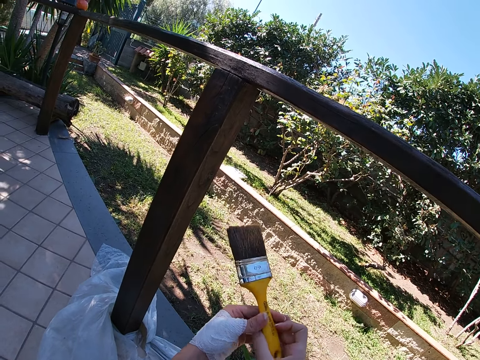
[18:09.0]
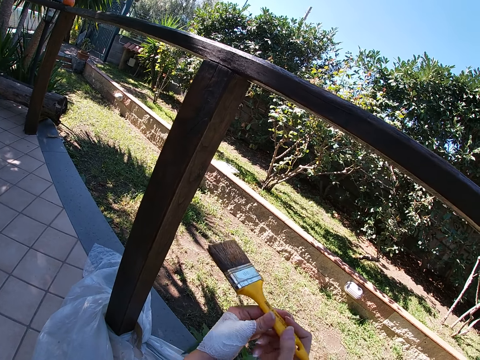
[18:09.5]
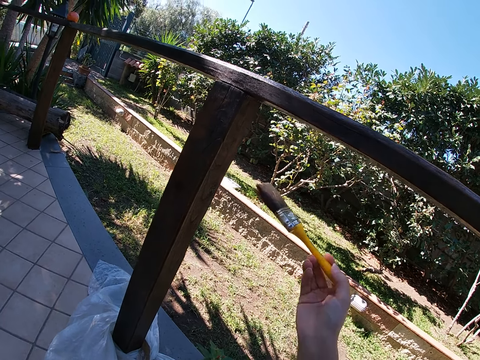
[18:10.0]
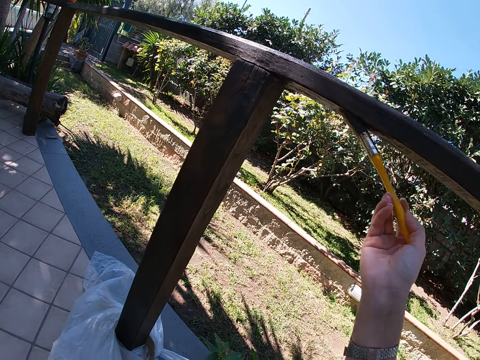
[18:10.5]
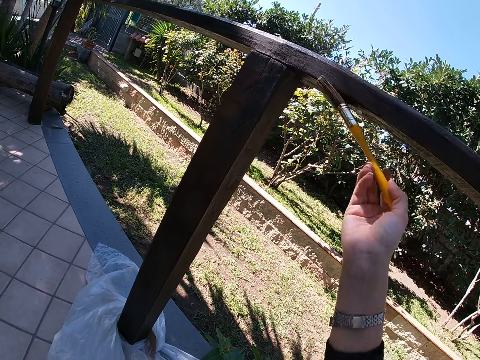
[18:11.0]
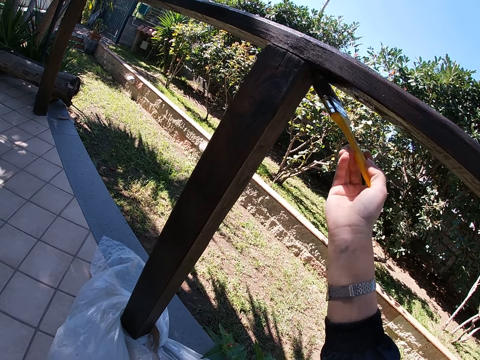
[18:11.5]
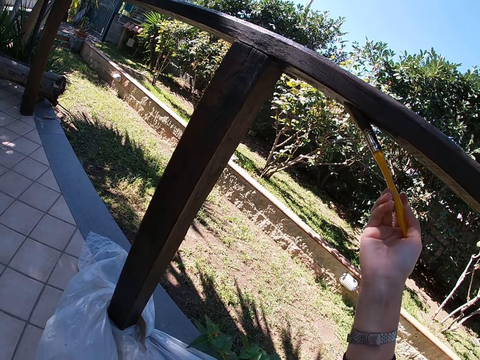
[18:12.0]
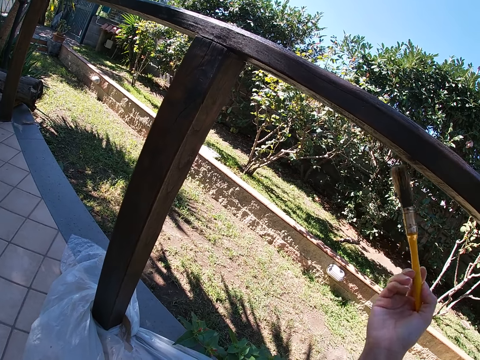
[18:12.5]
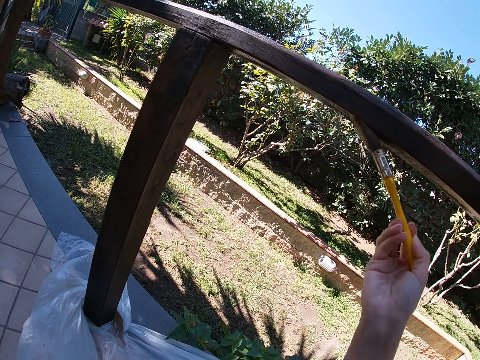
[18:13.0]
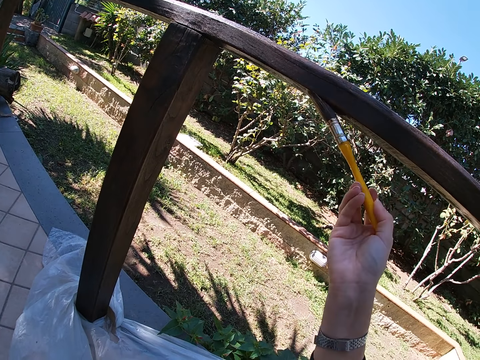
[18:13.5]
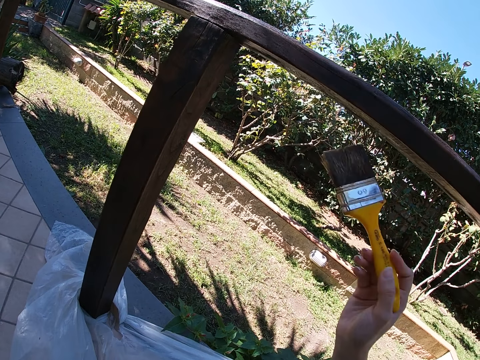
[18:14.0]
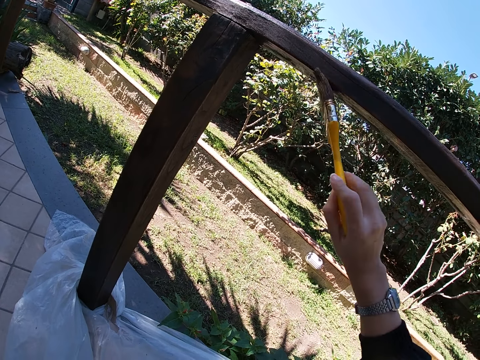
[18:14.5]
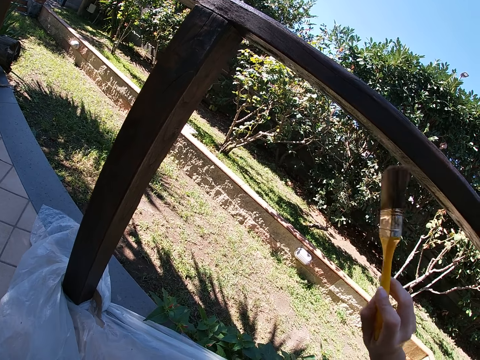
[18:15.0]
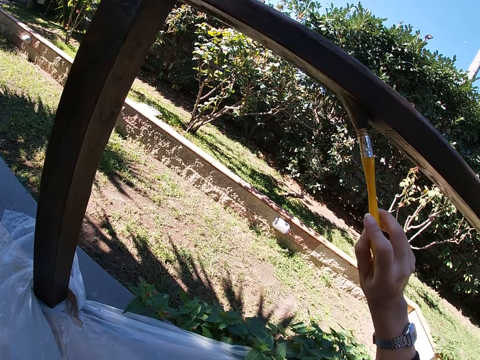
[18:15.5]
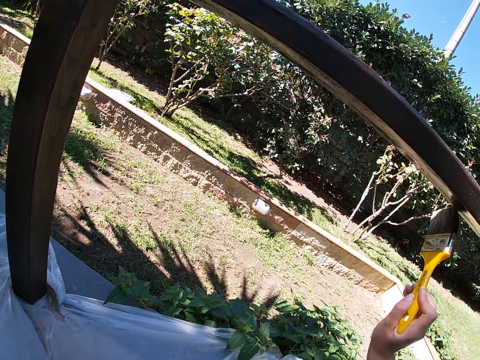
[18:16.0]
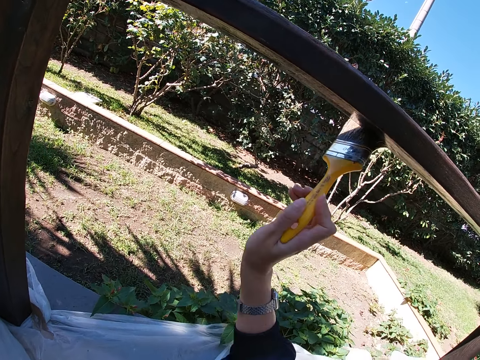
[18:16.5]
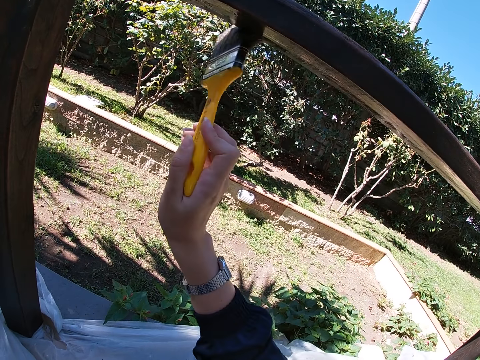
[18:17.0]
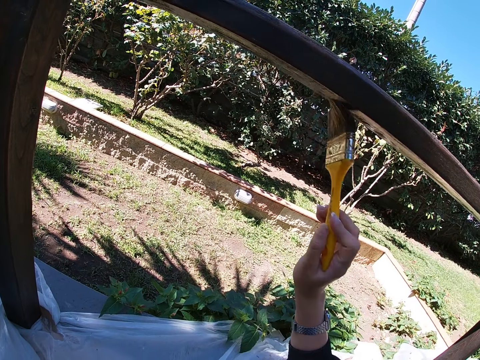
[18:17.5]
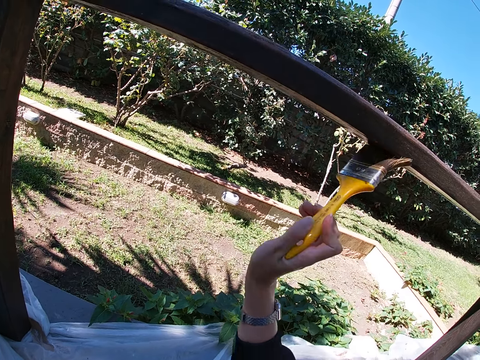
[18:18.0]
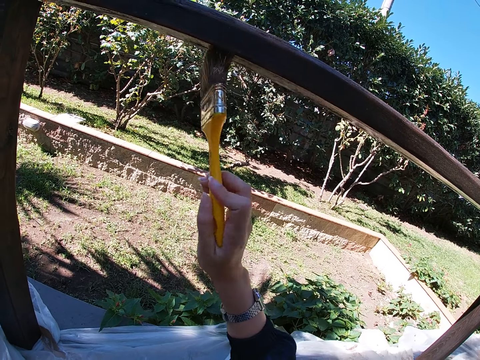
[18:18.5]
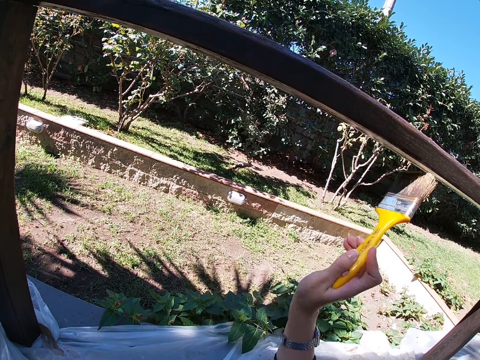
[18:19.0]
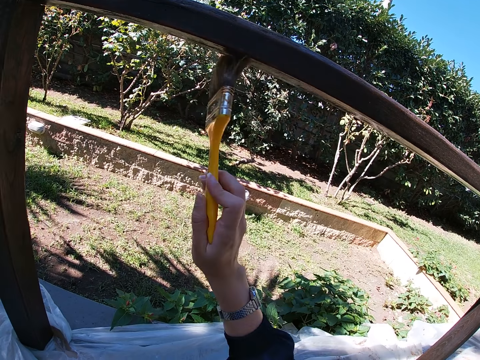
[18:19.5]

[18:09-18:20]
The camera wearer stops painting the handrail. They adjust the paint brush with both hands. They paint the balcony rail with the paint brush.

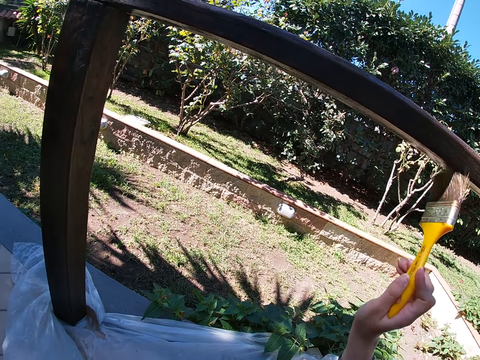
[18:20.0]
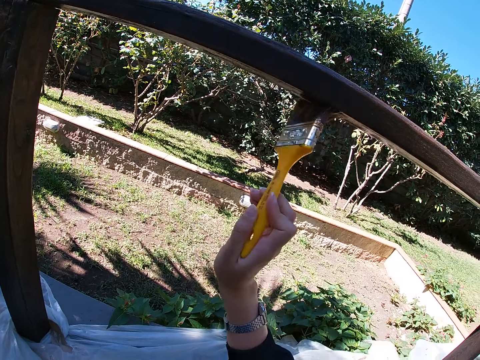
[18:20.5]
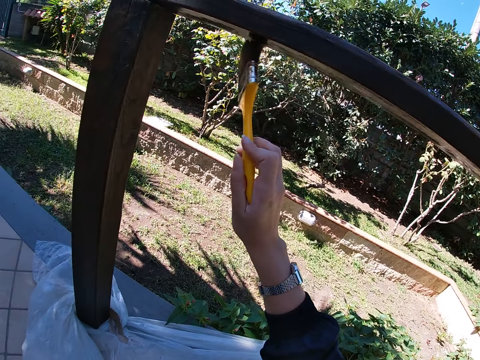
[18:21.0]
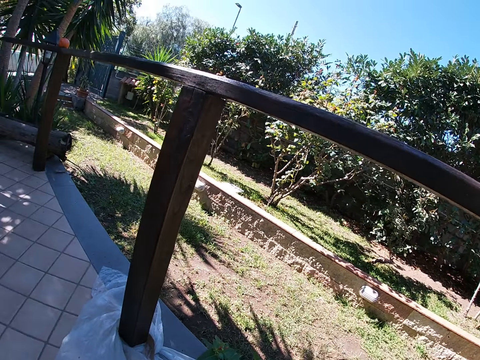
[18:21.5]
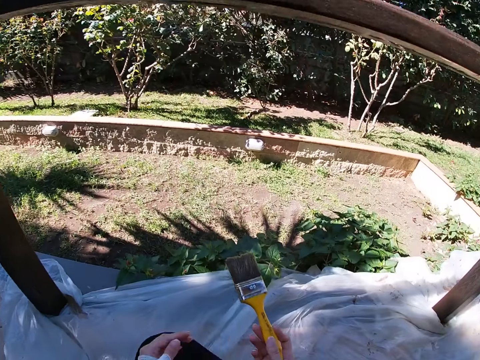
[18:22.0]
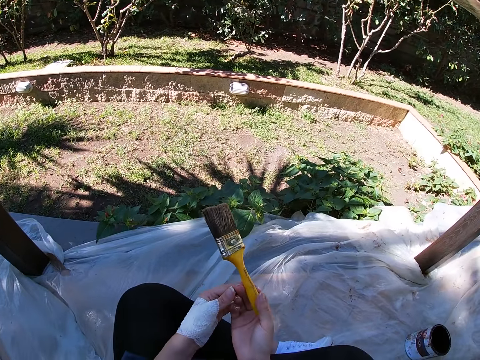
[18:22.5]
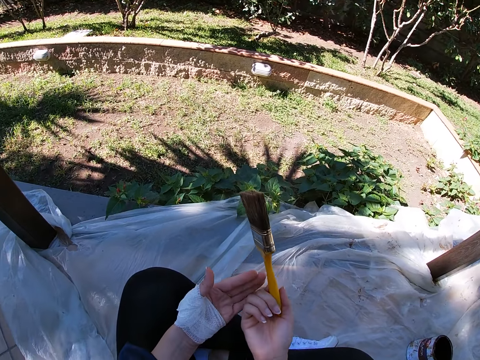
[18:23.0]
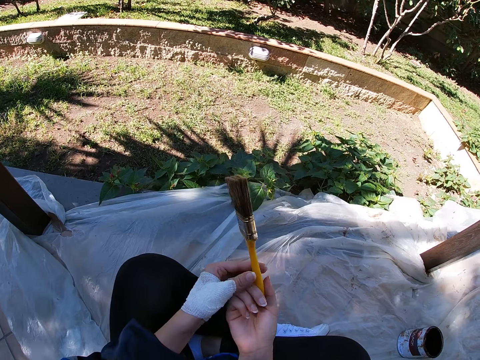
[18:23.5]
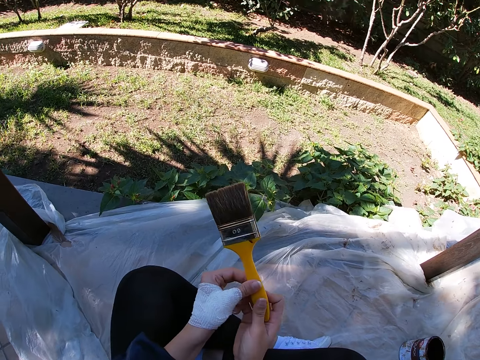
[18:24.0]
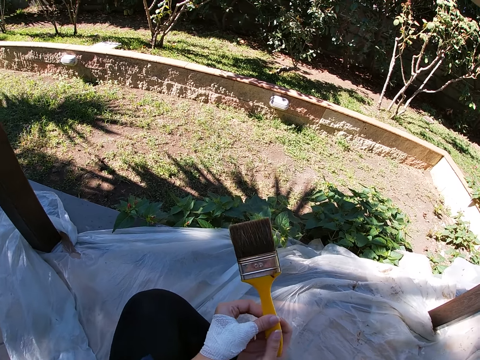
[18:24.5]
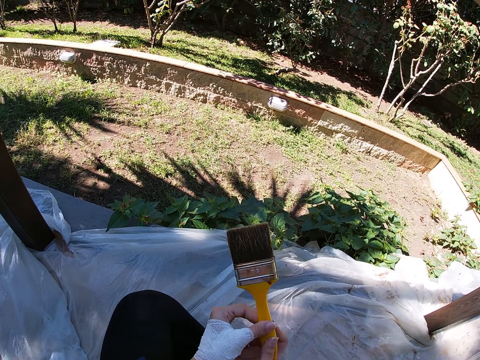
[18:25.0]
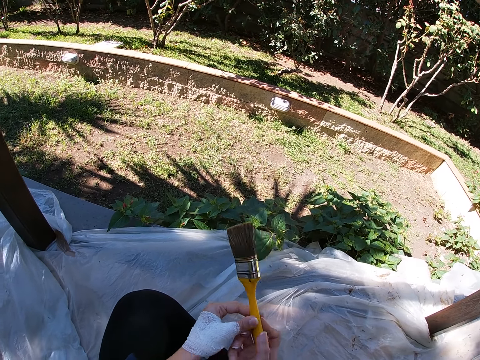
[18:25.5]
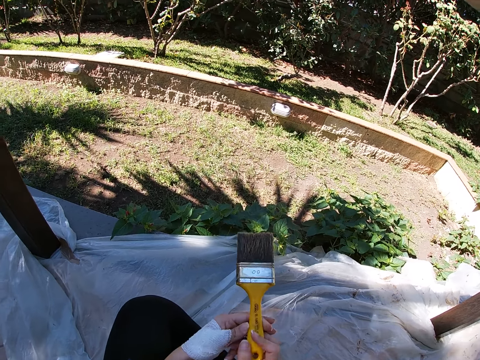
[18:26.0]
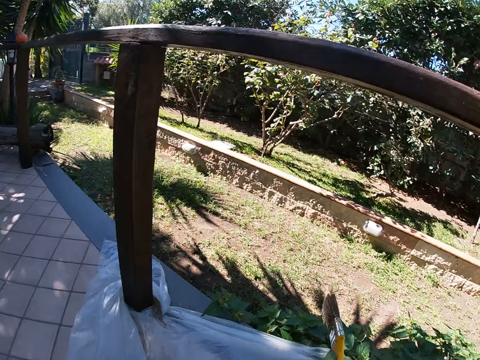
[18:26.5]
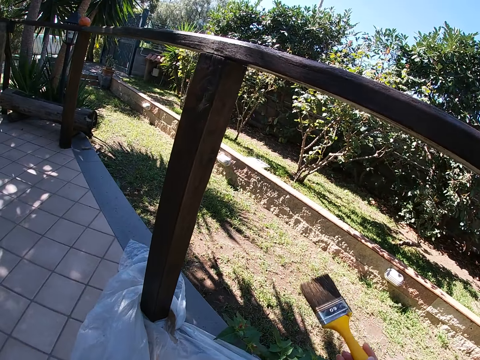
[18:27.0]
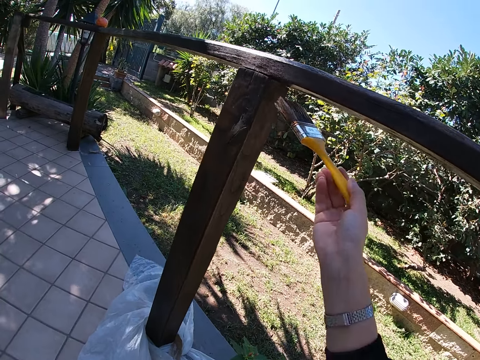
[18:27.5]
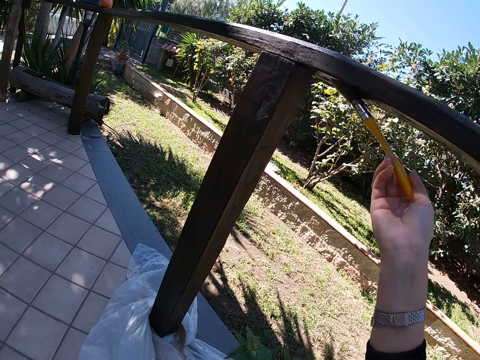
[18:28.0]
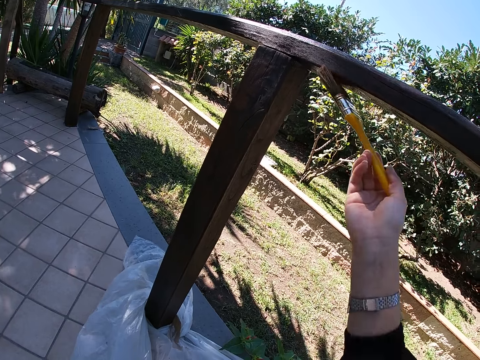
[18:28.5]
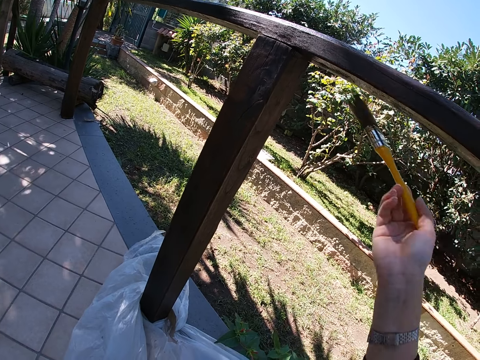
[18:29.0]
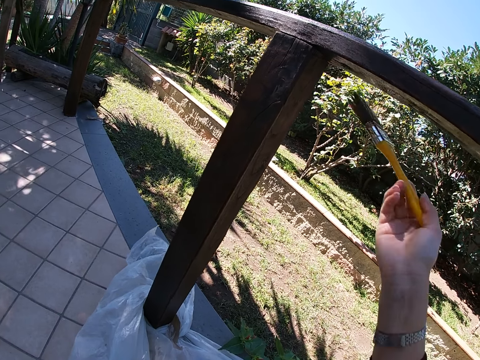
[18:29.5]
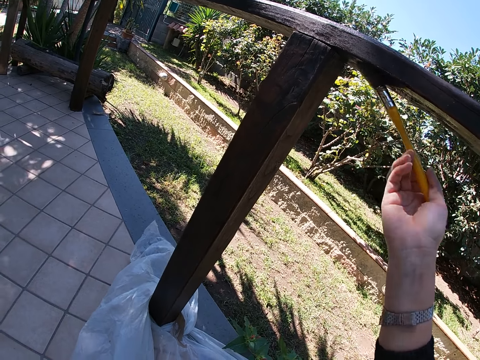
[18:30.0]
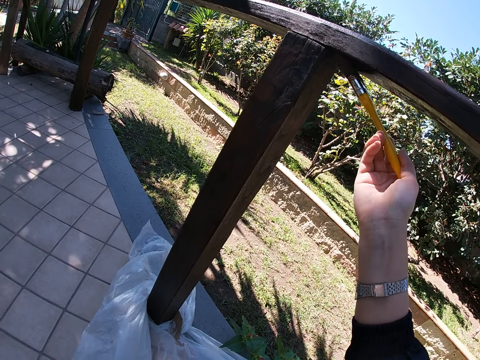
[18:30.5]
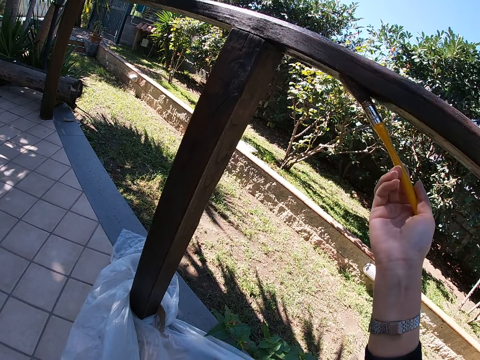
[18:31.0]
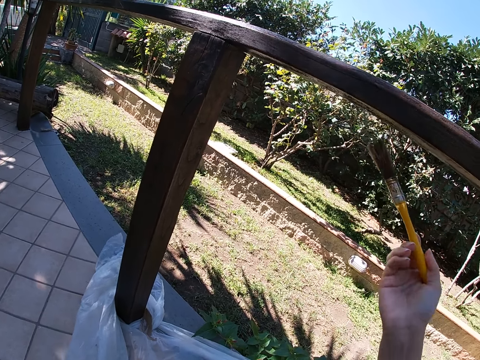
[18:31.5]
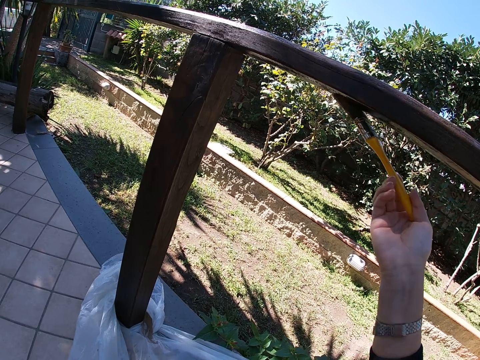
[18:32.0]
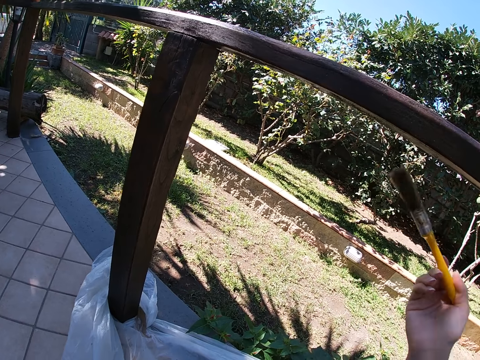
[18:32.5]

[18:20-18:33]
The camera wearer holds the paint brush with her left hand. She flips the paint brush. She paints the balcony rail using the paint brush.

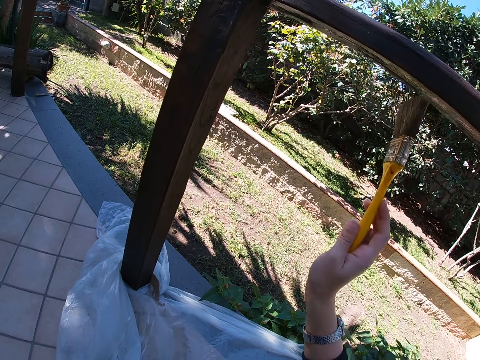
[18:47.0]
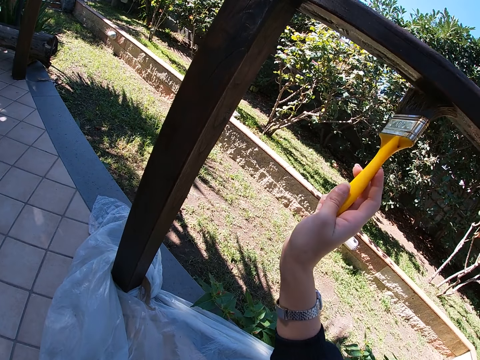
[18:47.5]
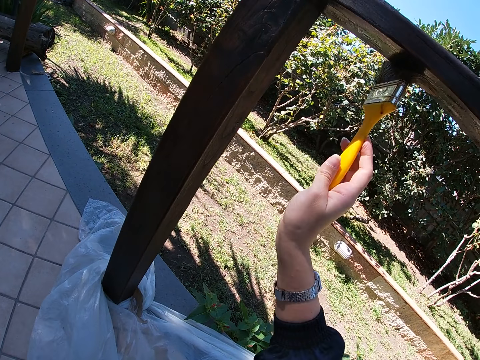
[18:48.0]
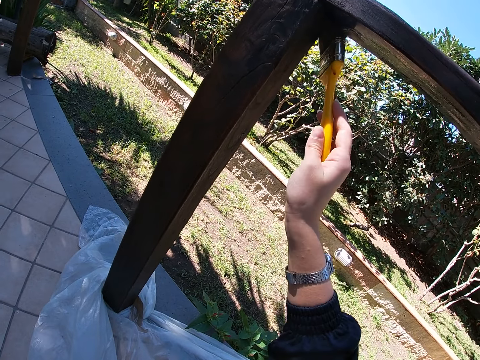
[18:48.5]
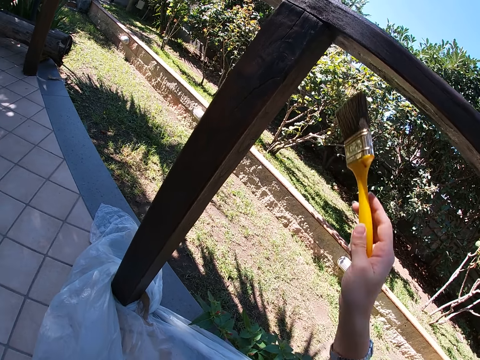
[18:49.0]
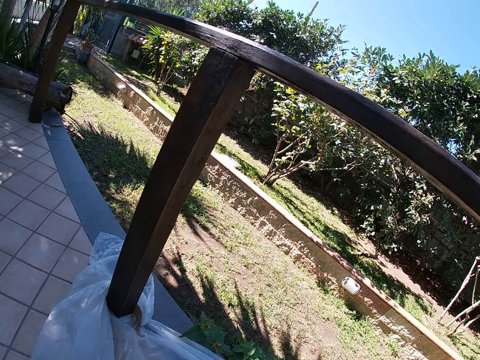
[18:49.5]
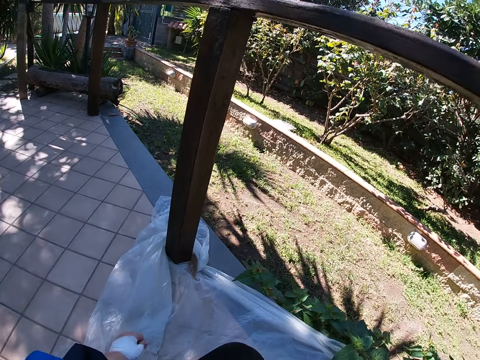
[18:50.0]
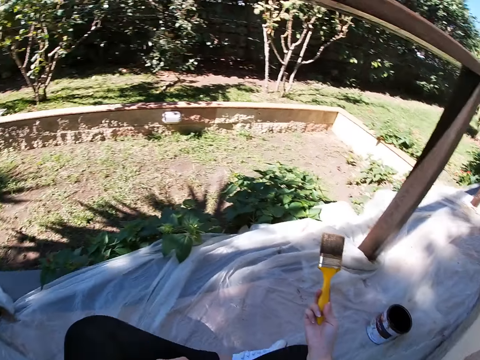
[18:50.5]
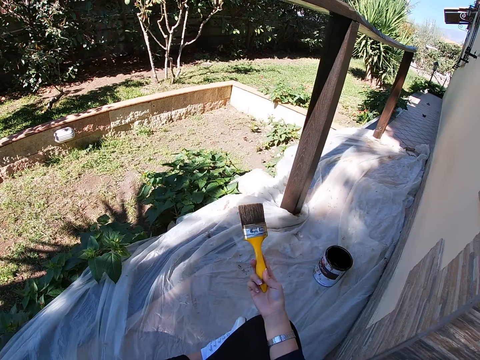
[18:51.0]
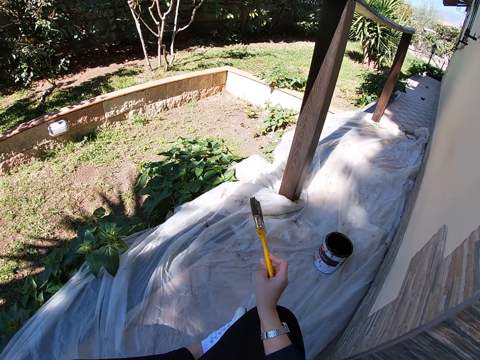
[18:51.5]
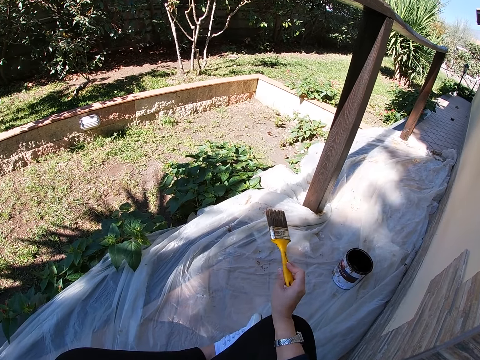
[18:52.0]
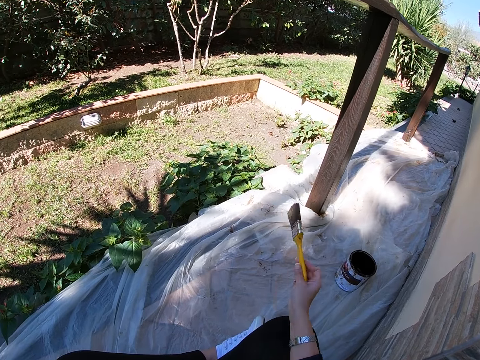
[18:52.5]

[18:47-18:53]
The camera wearer stops painting the balcony rail using a paint brush. They flip the paint brush.
